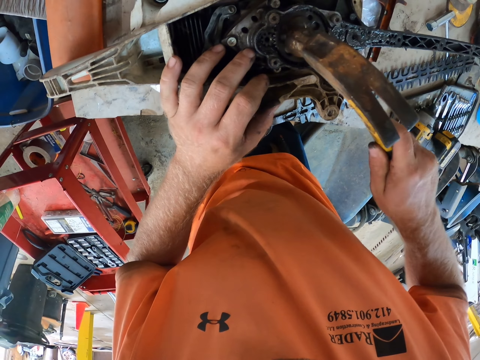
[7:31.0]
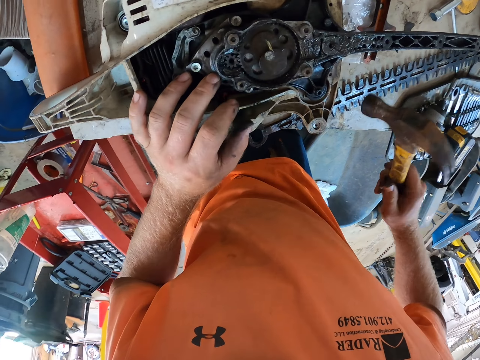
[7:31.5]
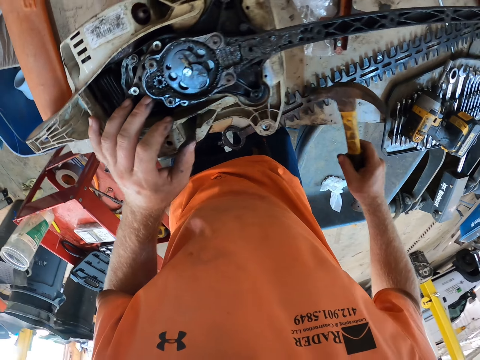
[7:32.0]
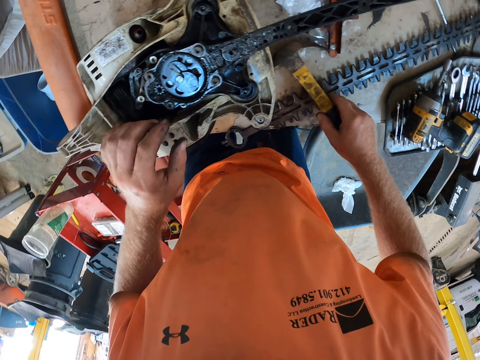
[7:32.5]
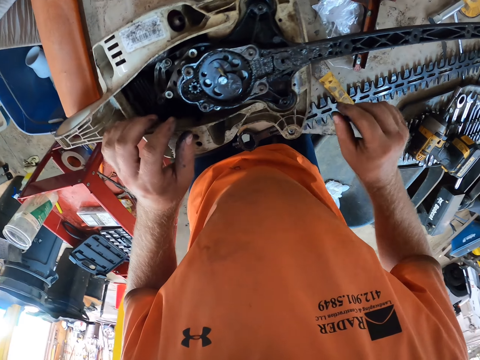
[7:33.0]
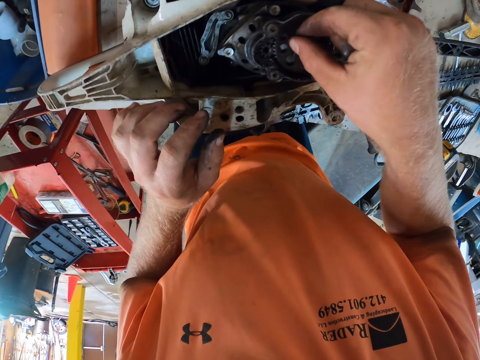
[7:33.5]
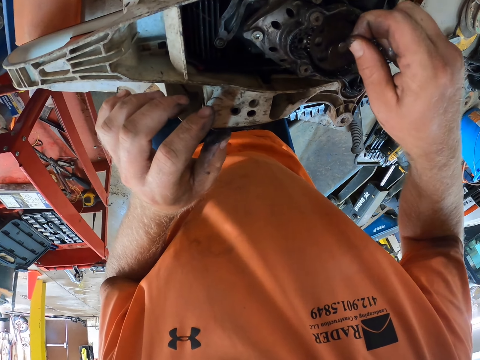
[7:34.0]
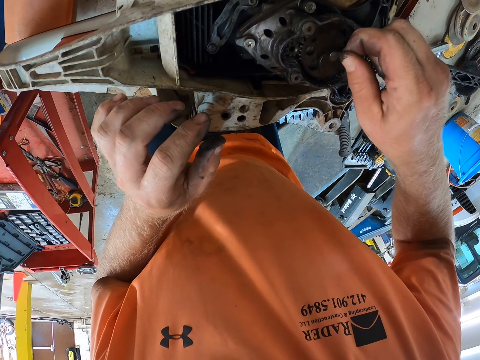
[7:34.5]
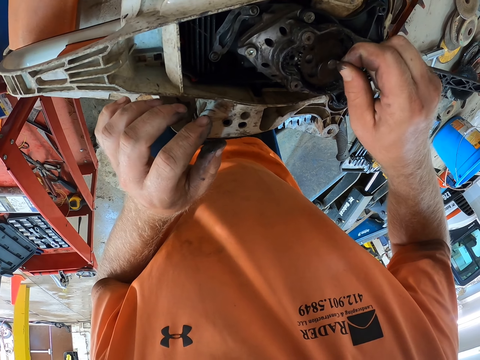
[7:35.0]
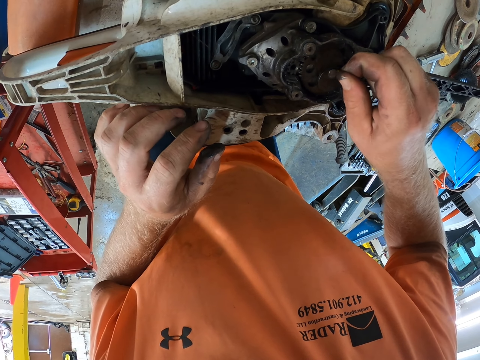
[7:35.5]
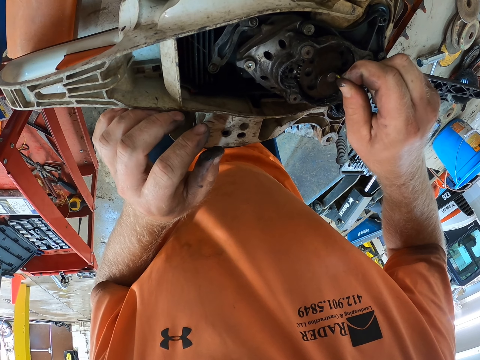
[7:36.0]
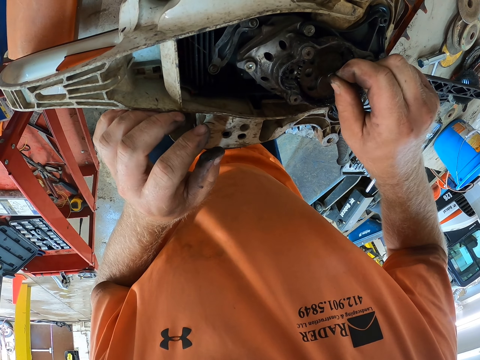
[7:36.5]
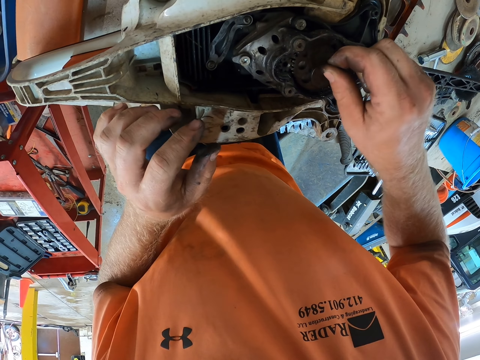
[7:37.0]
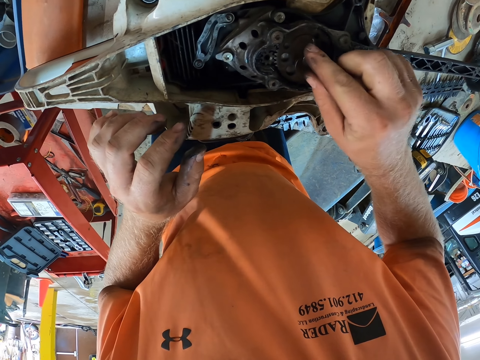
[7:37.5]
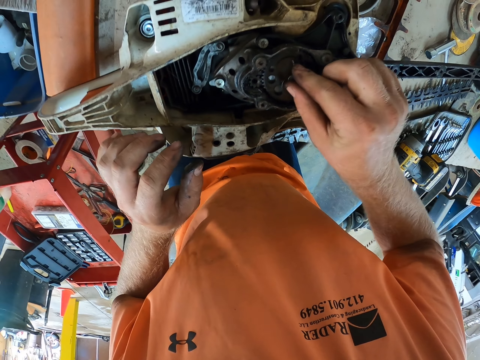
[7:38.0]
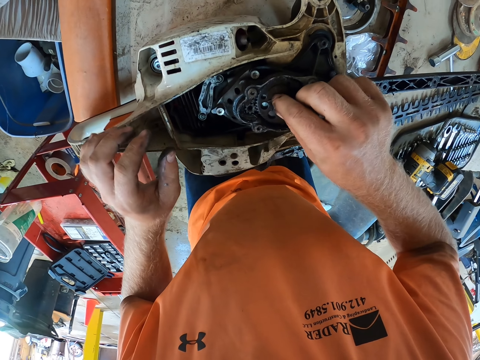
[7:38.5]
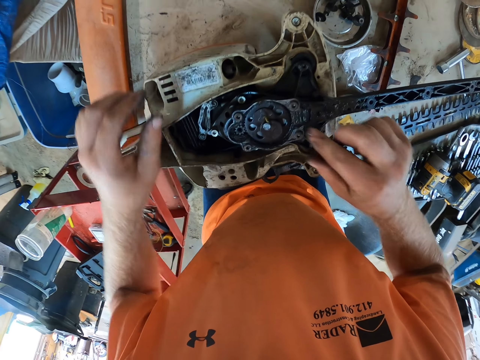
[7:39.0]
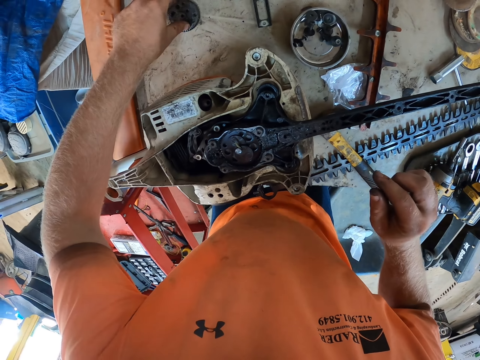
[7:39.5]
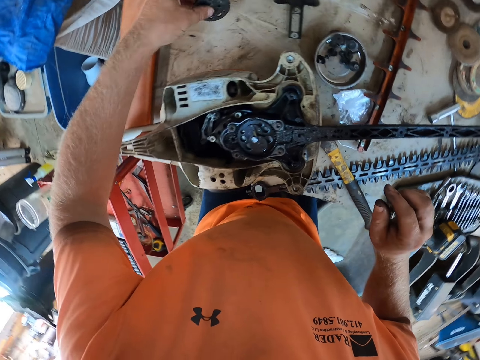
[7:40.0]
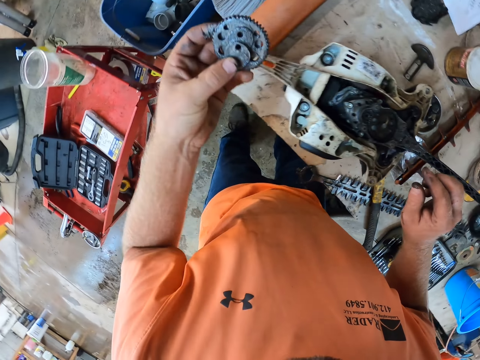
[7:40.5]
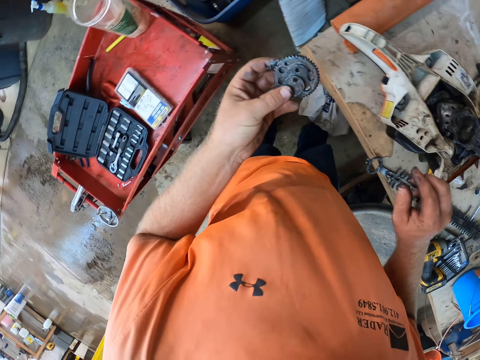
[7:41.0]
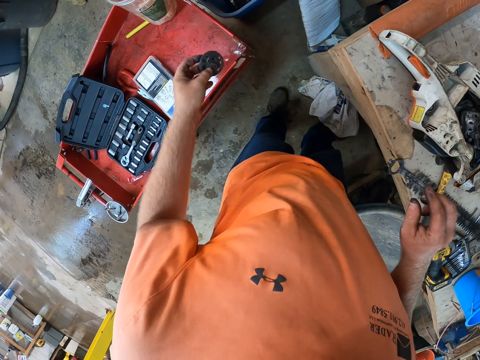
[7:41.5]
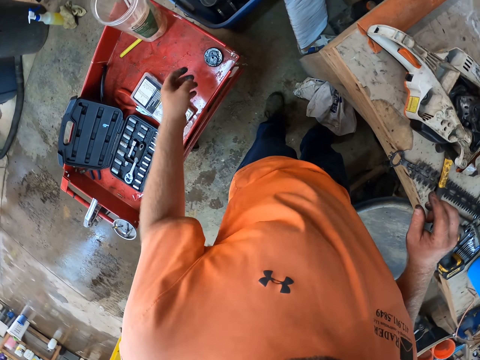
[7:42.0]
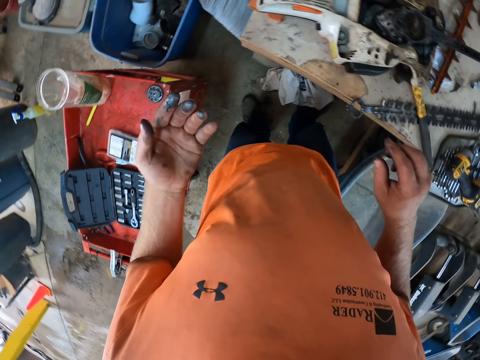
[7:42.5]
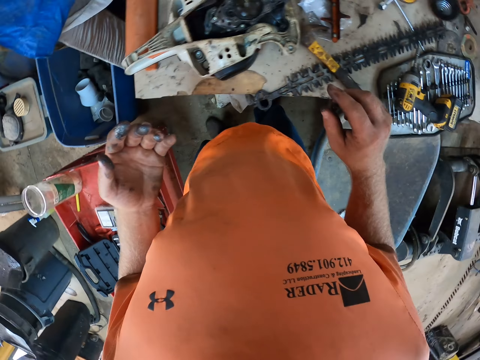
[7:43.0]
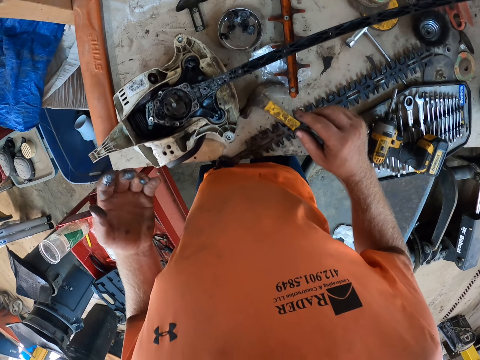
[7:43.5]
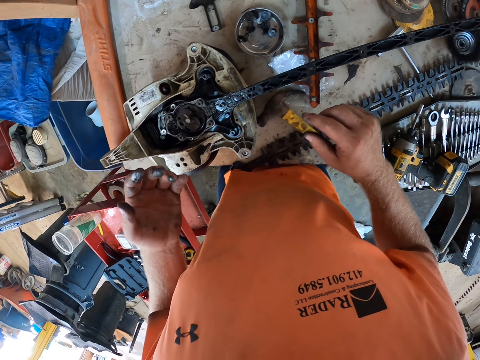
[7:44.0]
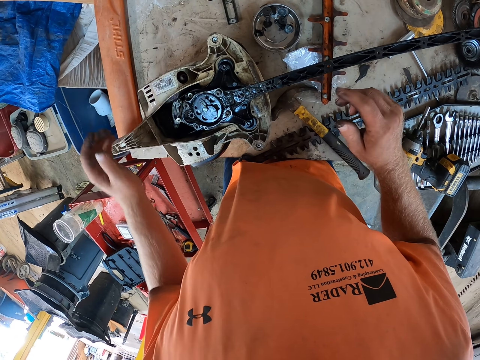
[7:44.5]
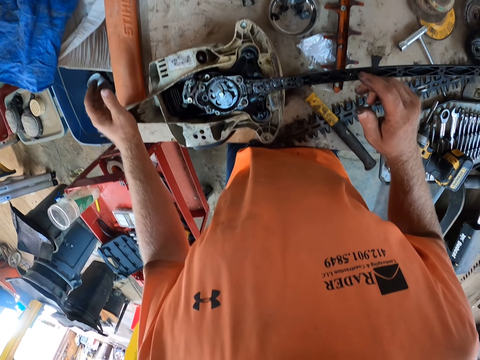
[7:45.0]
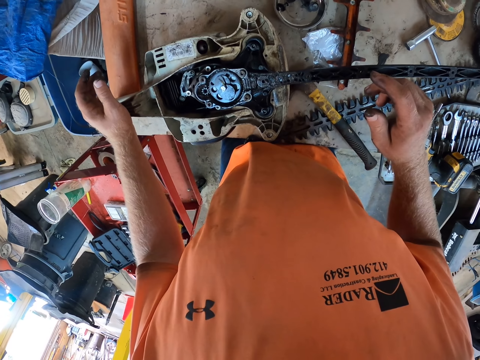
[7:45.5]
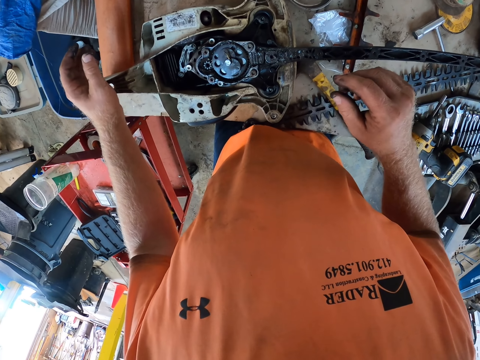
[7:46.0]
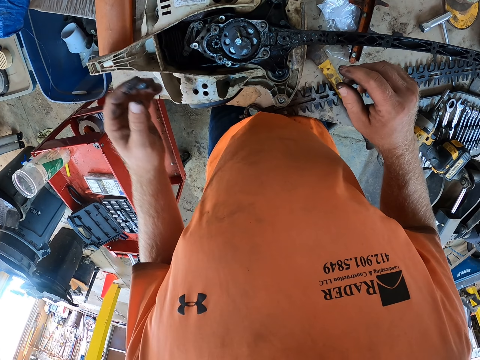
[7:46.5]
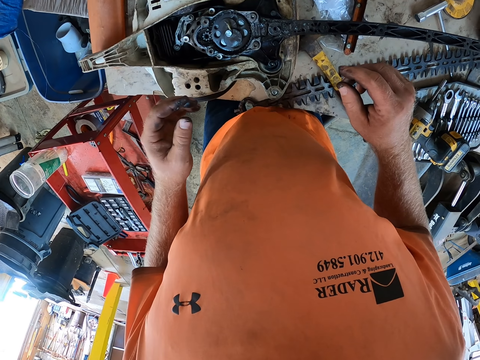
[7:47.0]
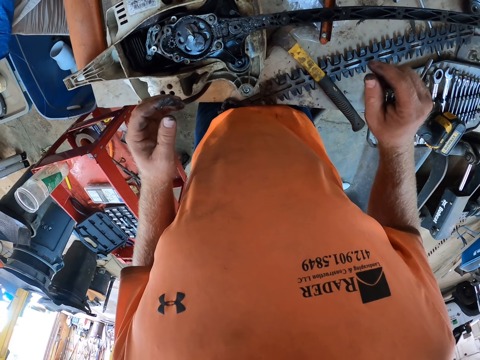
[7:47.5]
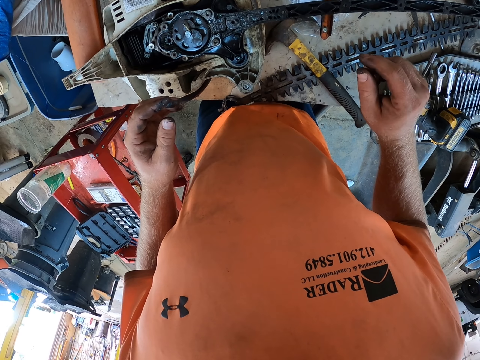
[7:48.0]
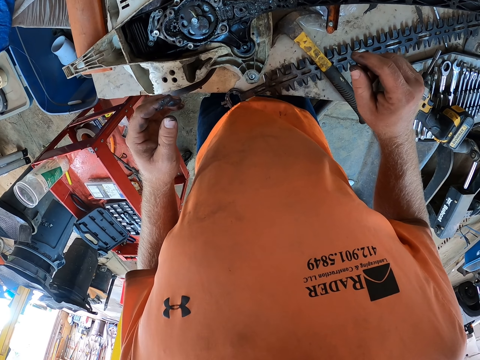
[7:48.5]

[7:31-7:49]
The camera wearer drops the hammer on the table with his right hand. He pulls the strip of cloth in the gear plate with his right hand. He fixes the power saw. He picks up the gear plate from the table with his left hand. He drops the gear plate on the tool cart with his left hand. He looks at the power saw.

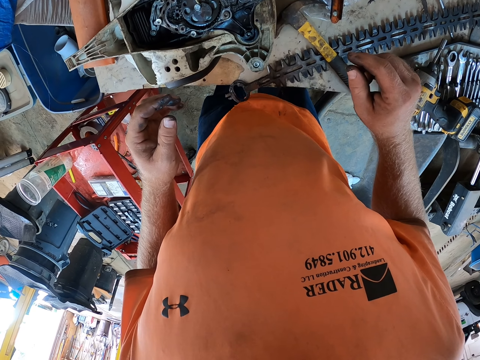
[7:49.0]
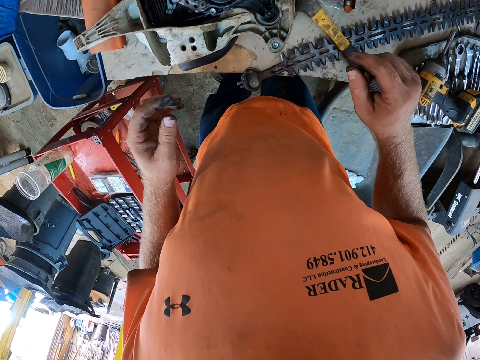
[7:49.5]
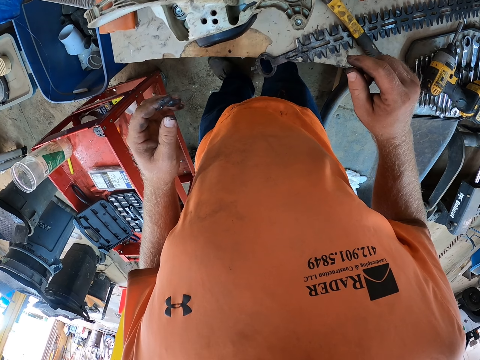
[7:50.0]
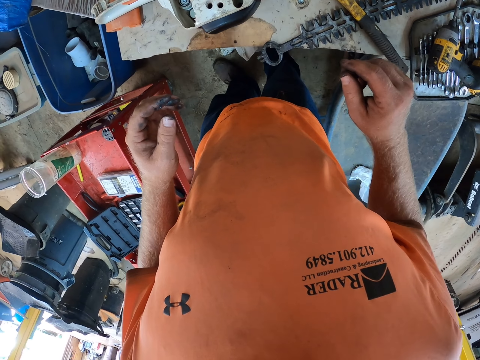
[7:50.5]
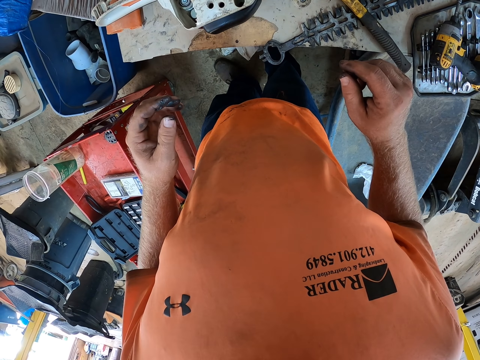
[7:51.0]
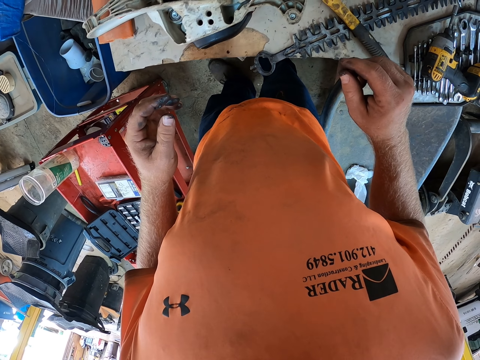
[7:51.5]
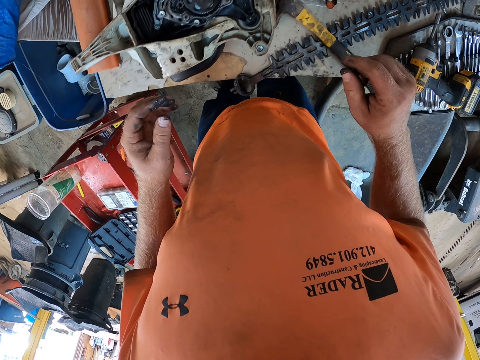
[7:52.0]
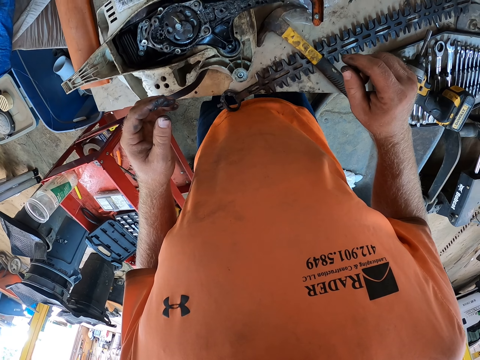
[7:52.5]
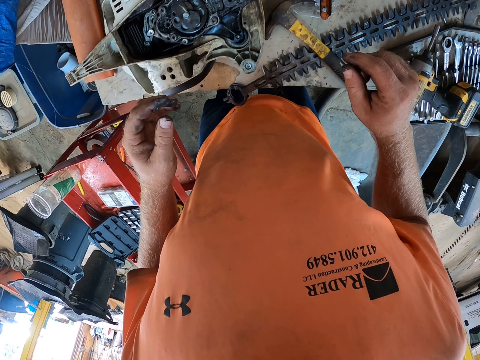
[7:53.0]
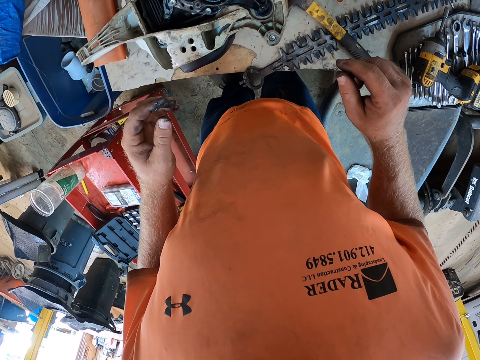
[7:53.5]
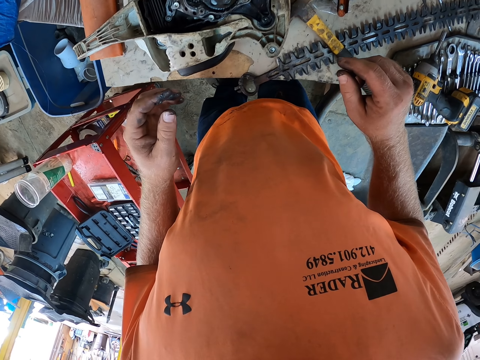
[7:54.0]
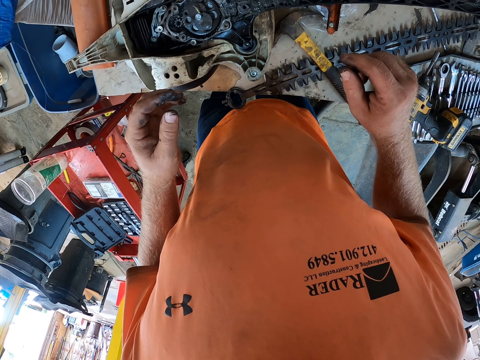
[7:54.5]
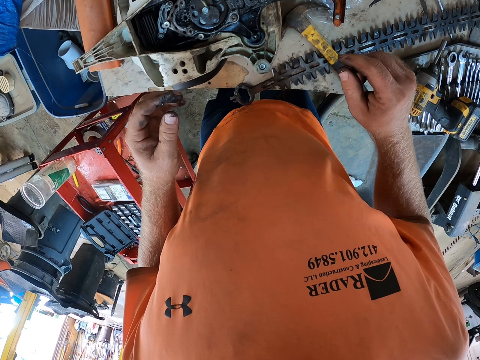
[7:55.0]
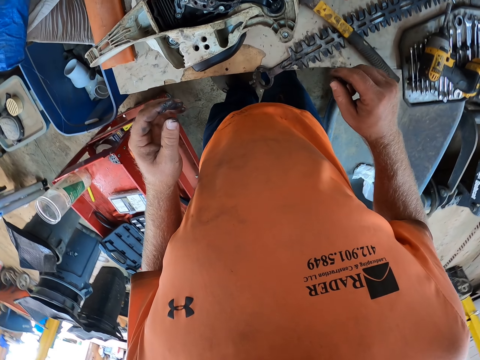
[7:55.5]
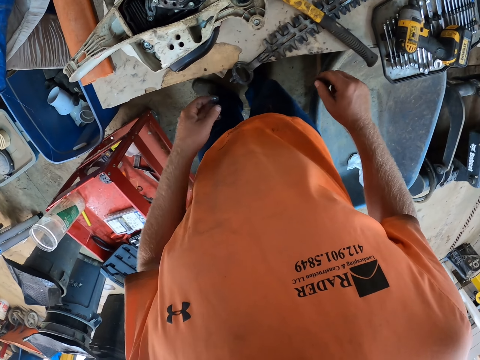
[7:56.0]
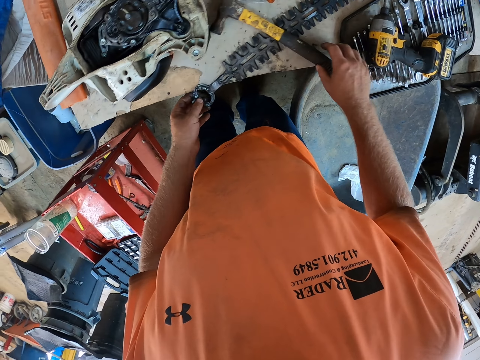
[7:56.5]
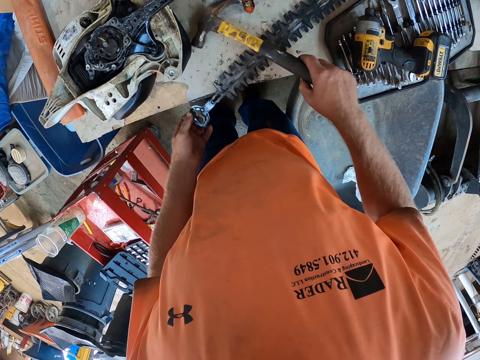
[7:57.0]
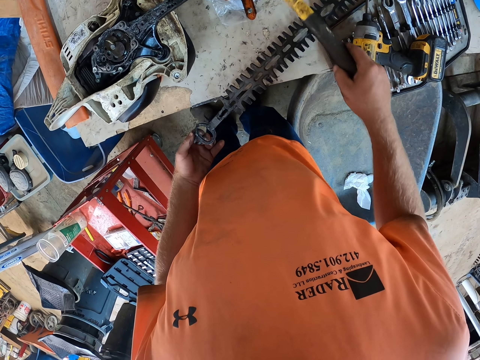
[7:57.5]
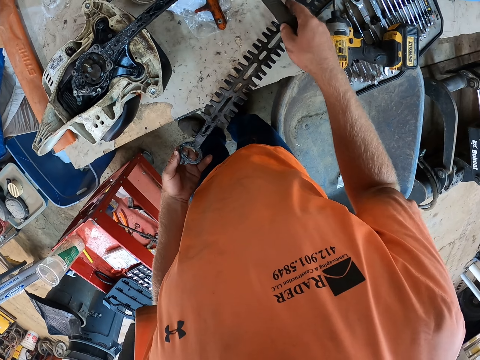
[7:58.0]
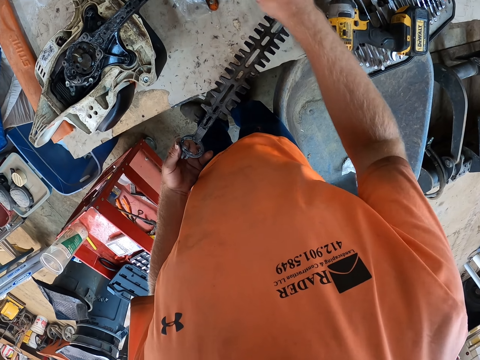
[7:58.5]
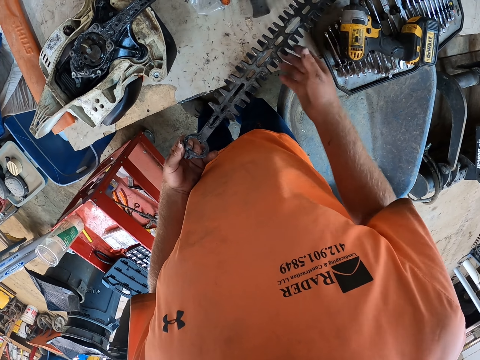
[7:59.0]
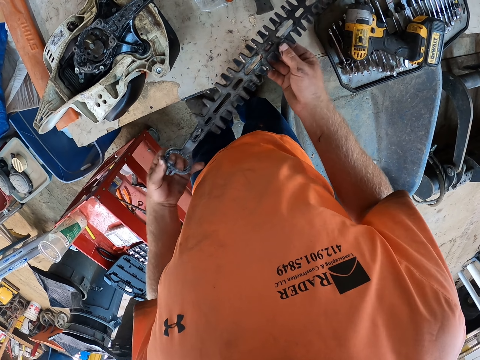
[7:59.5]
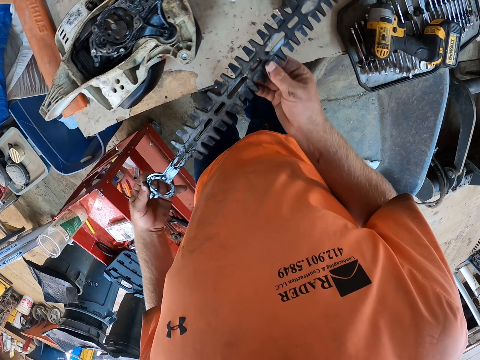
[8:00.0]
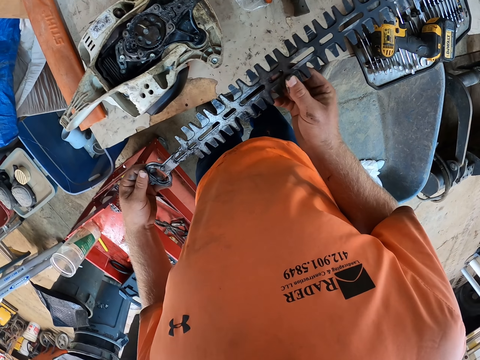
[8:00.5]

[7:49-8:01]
The camera wearer moves the hammer on the table with his right hand. He lifts the chainsaw blade from the table with both hands.
